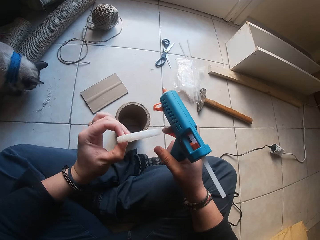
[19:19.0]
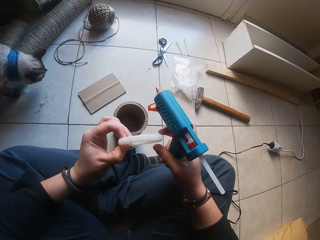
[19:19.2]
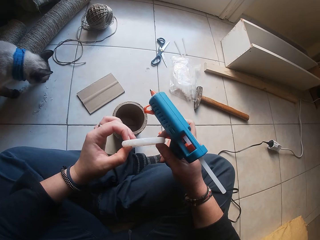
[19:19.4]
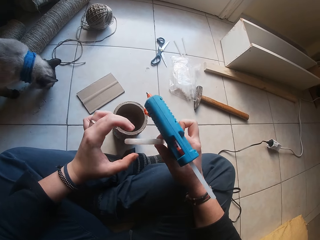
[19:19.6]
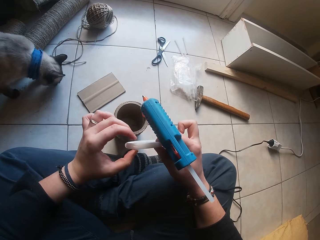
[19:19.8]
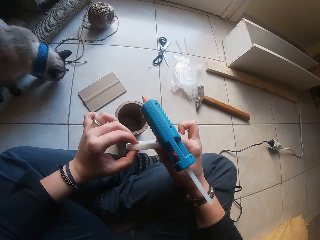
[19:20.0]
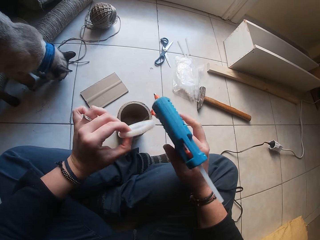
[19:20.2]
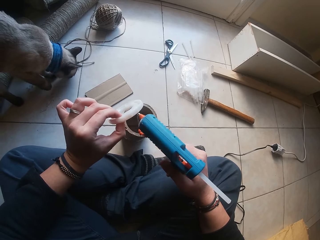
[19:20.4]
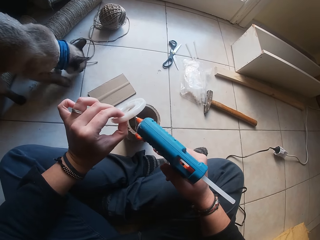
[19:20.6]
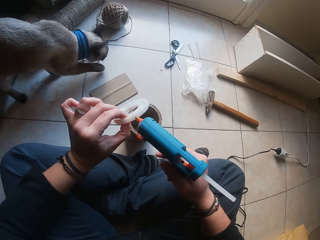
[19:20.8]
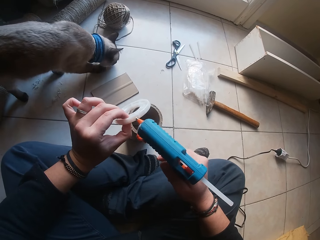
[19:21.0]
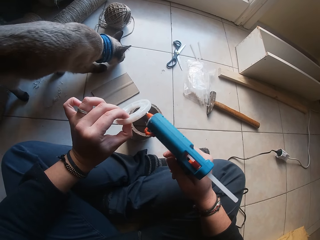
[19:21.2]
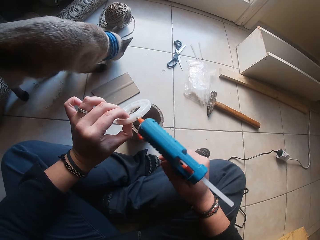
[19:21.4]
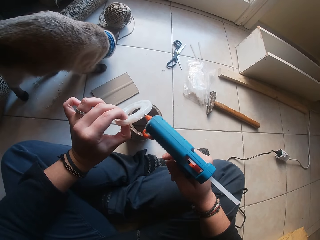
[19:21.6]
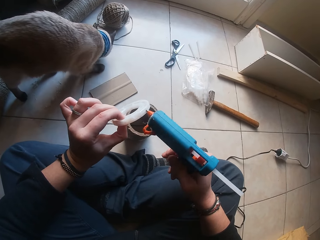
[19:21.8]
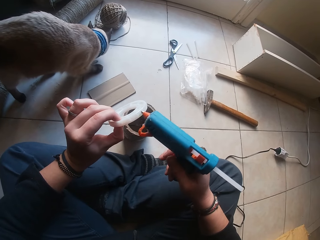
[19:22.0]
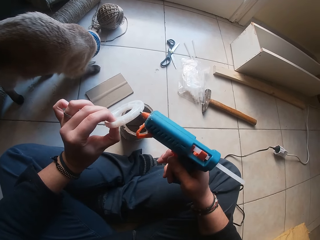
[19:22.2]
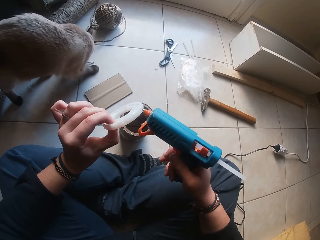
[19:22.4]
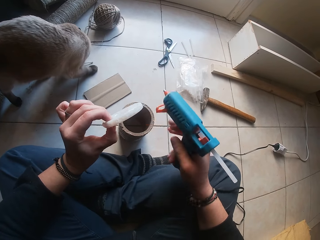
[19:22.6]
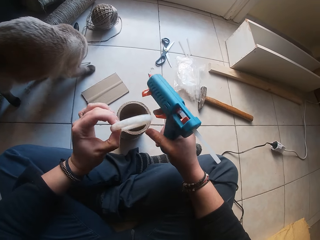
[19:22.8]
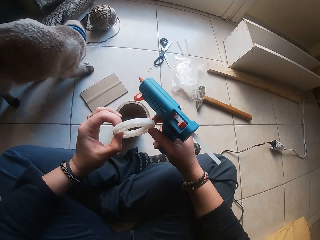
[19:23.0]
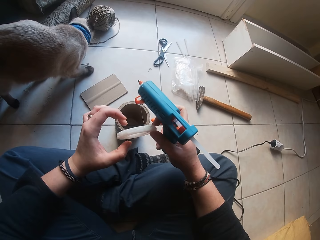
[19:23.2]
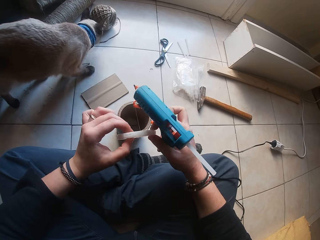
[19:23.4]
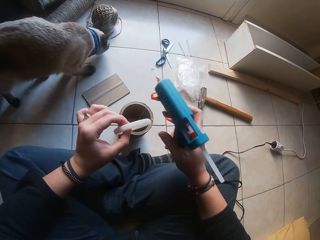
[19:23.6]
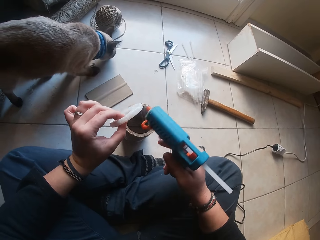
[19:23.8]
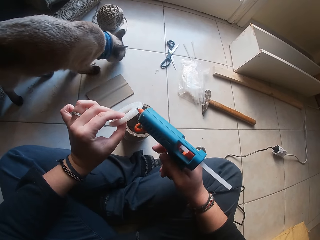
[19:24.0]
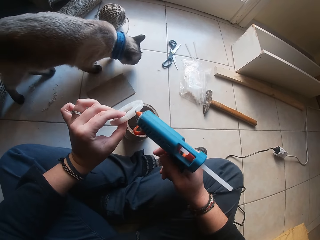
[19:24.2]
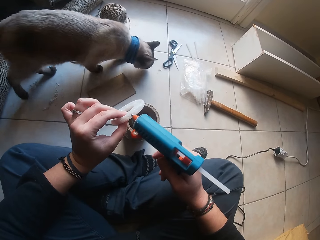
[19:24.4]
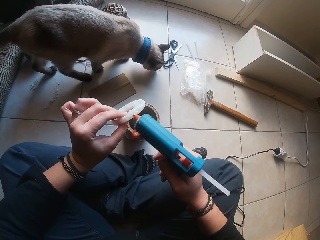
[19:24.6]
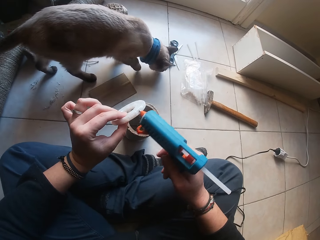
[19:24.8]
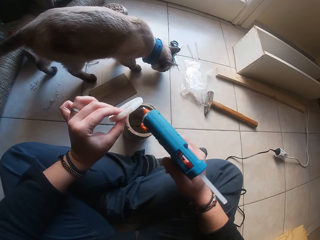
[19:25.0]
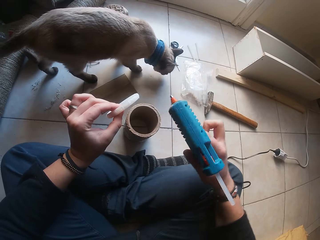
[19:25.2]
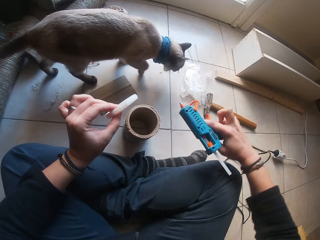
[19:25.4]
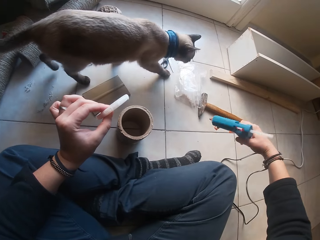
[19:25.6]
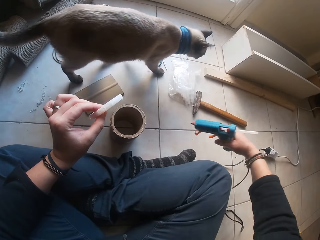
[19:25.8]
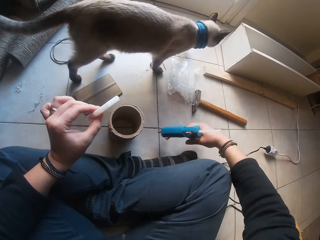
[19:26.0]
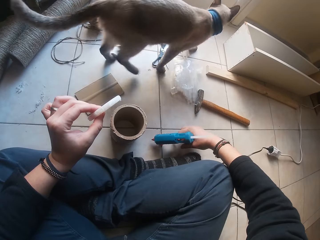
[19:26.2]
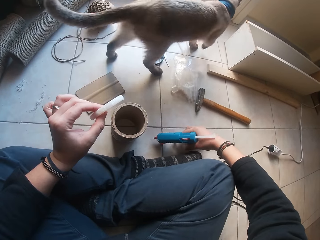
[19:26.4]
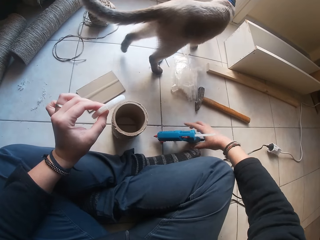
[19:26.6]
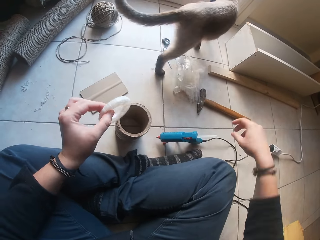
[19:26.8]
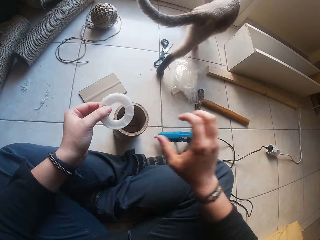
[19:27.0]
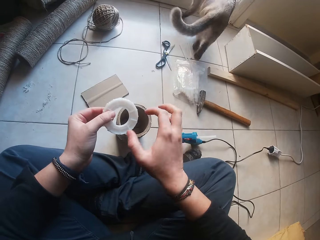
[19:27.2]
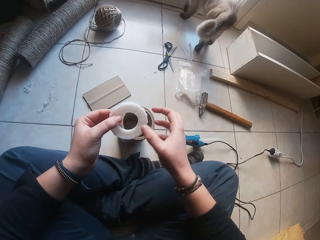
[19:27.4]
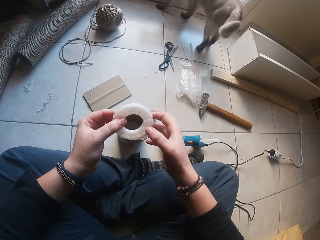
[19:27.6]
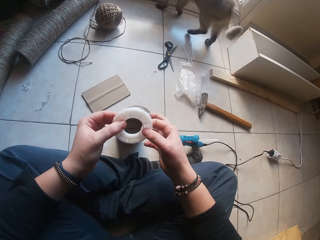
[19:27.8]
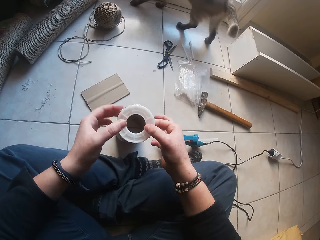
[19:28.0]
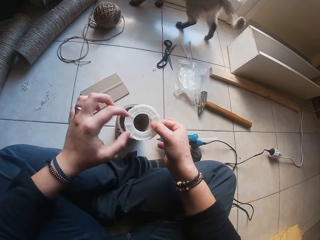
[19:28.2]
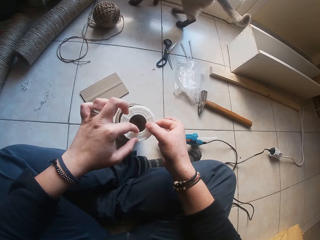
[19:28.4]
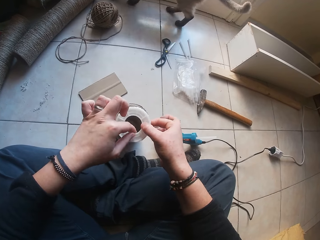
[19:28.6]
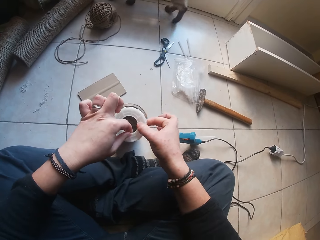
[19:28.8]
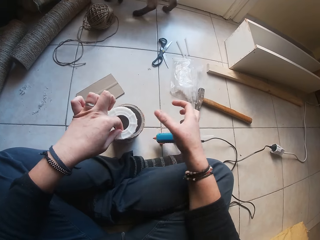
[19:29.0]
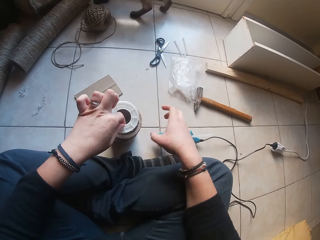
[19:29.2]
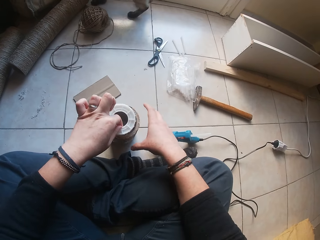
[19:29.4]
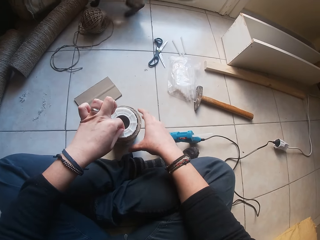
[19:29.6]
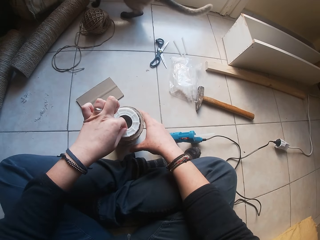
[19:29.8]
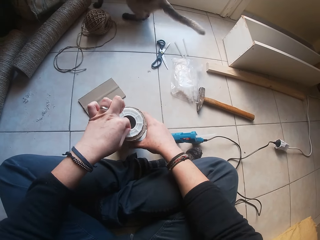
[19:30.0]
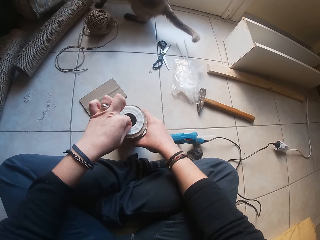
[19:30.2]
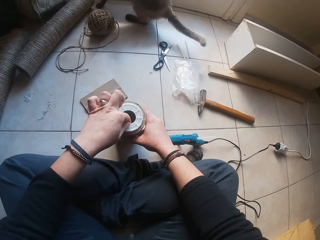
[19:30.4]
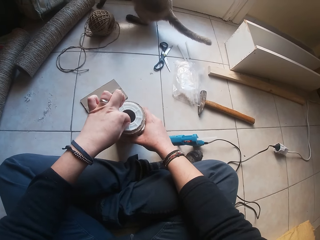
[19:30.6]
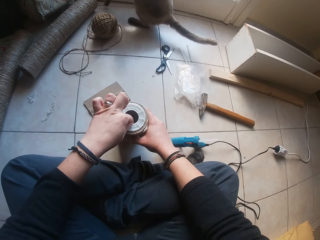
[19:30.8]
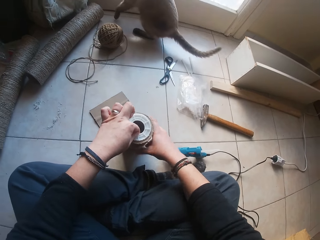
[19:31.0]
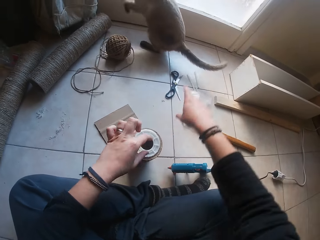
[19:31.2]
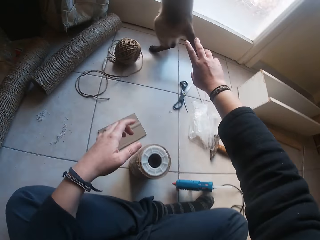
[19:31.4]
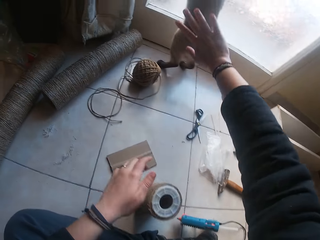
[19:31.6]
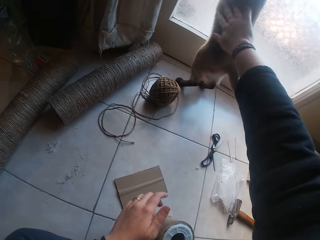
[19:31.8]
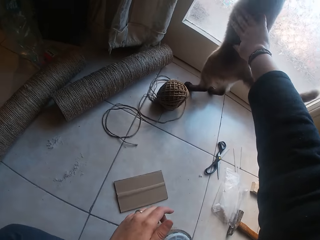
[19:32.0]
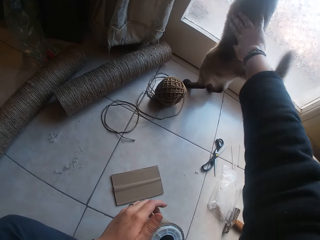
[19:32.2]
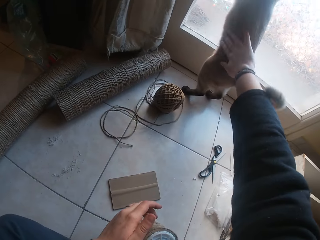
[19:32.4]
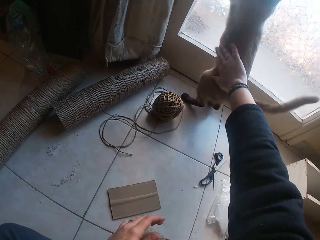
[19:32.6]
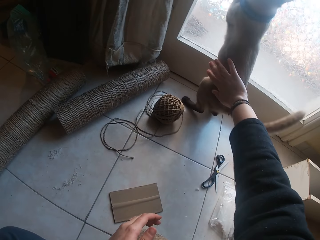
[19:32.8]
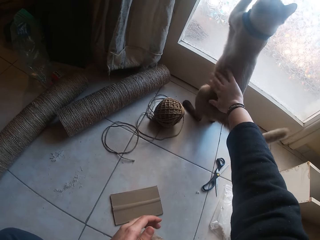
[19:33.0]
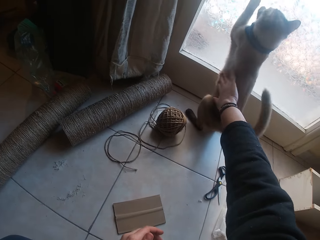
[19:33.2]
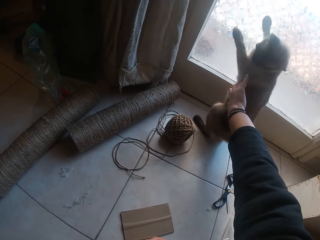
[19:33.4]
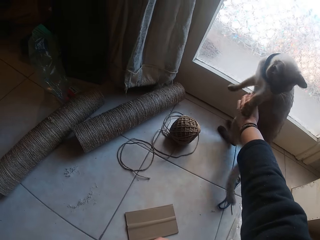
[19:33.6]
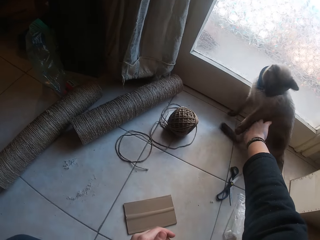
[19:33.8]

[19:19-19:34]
The camera wearer moves the plastic object or cardboard tube rim in her hand. She applies glue to the plastic object. She moves the plastic in her hand. She applies glue to the plastic object. She drops the glue gun in her right hand on the ground. She holds the cardboard tube rim with both hands. She holds the cardboard tube rim with her left hand. She fixes the cardboard tube rim in her left hand on the twined cardboard tube on the ground. She interacts with a cat.

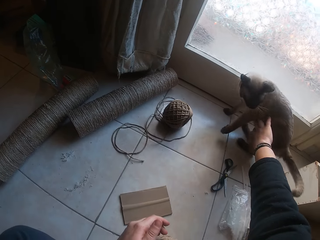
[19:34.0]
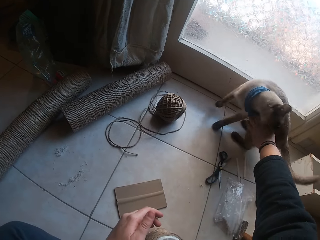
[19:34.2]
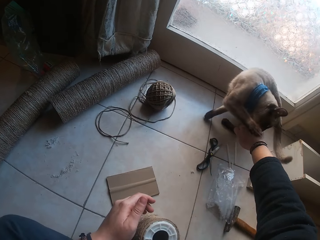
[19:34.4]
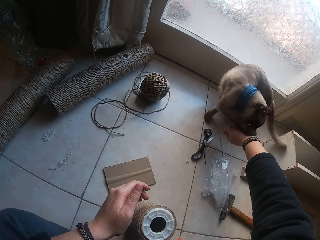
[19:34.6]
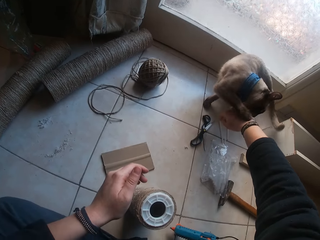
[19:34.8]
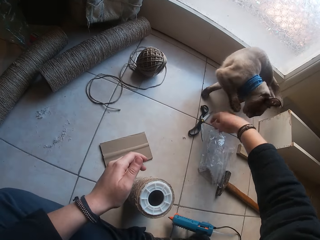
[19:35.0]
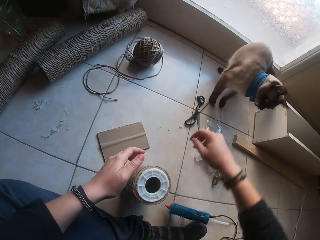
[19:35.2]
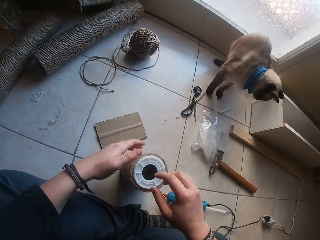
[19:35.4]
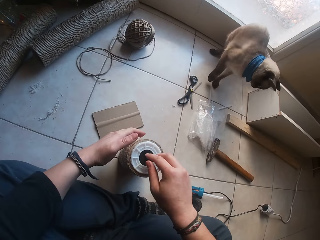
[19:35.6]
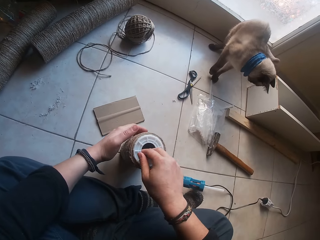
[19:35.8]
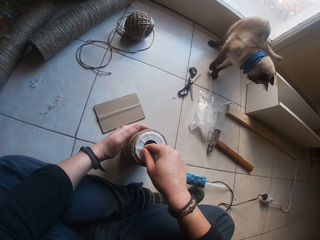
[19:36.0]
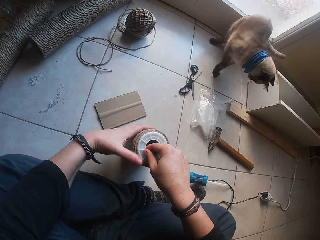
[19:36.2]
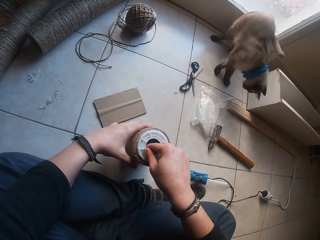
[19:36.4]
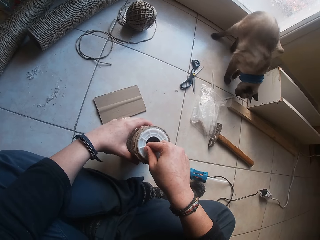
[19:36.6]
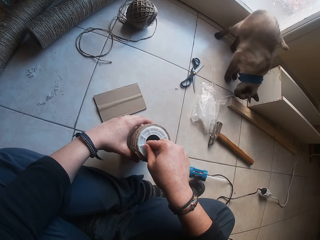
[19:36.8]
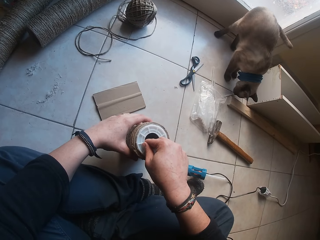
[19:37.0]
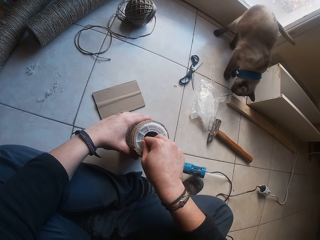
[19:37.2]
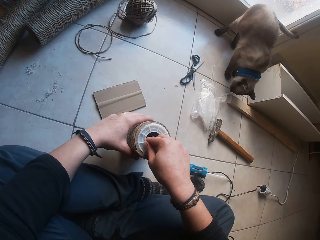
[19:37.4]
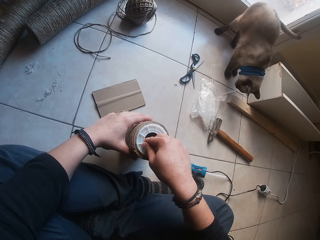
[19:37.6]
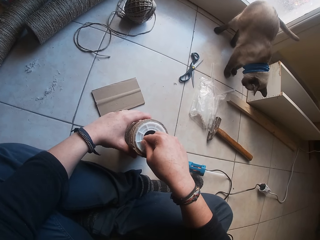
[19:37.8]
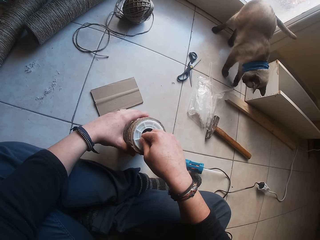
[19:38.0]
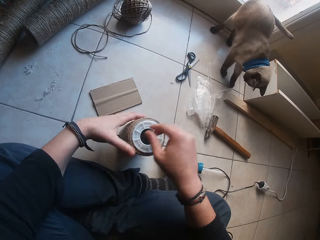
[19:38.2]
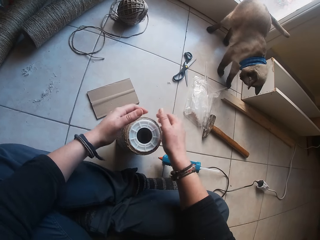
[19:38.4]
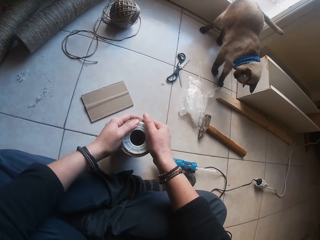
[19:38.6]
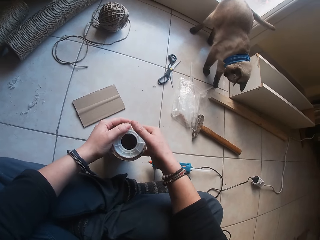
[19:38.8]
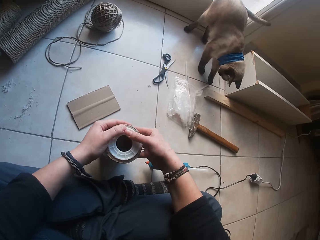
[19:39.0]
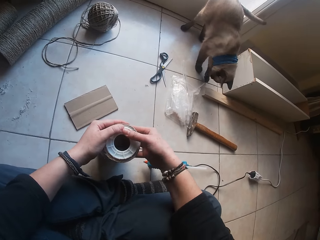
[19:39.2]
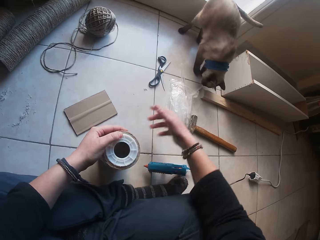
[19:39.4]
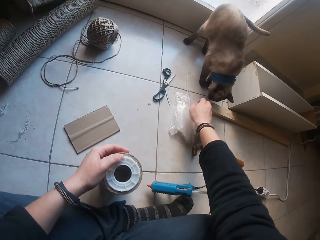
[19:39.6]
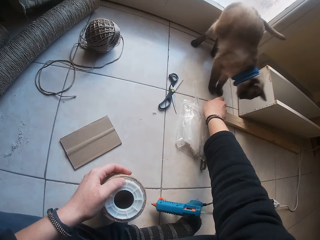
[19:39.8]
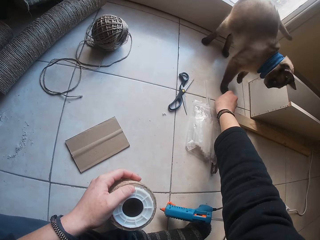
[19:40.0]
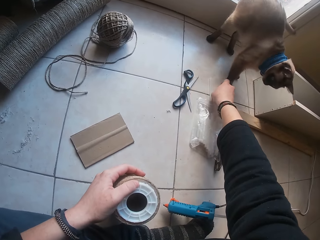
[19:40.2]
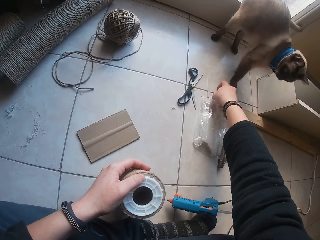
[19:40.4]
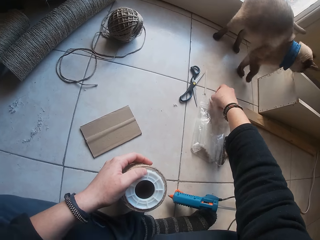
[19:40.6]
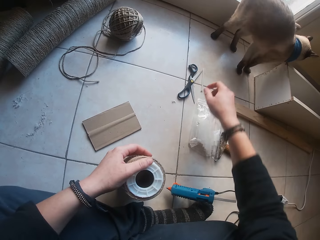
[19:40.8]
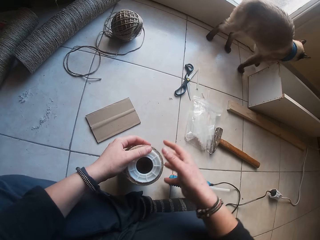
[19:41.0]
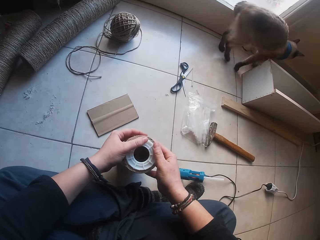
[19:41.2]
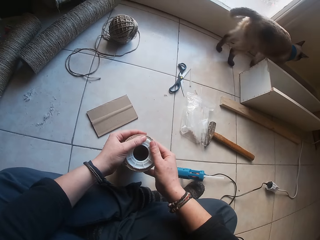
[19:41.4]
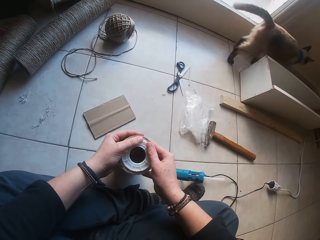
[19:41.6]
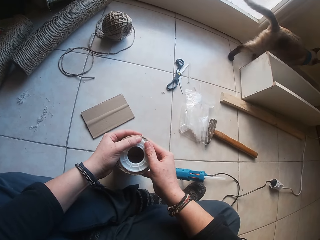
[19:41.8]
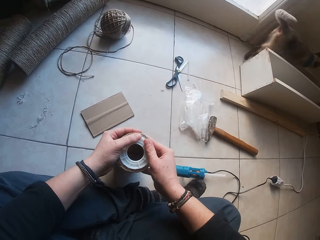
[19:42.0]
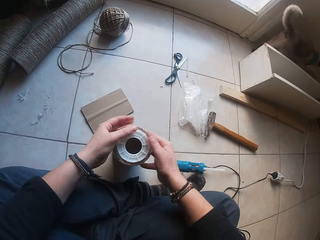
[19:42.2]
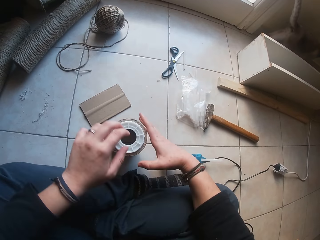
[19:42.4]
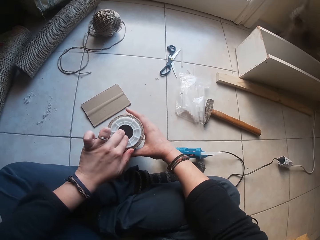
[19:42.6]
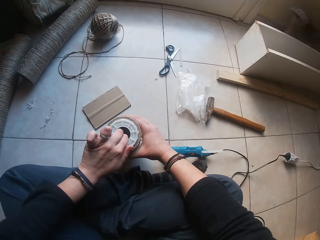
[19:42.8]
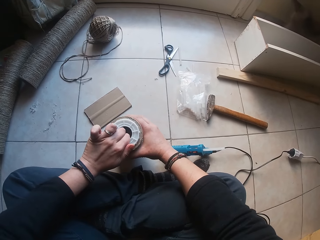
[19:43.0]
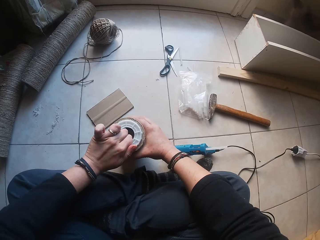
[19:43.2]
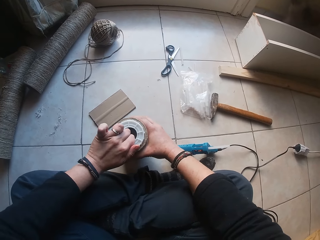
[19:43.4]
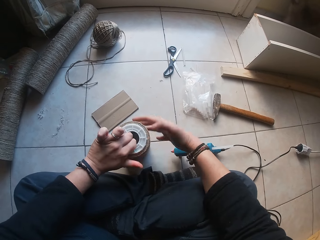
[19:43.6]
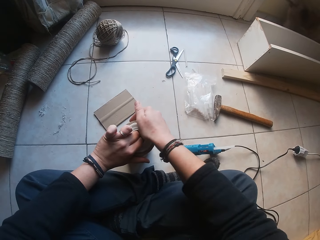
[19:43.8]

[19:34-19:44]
The camera wearer adjusts the cardboard rim or plastic object on the twined cardboard tube or wood cylinder on the ground with both hands. She moves a plastic bag on the floor. She fits the plastic object to the wood cylinder.
